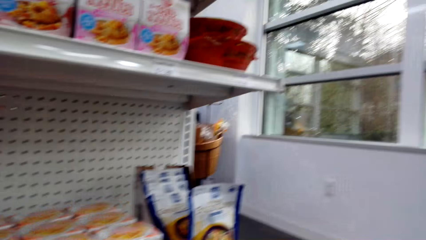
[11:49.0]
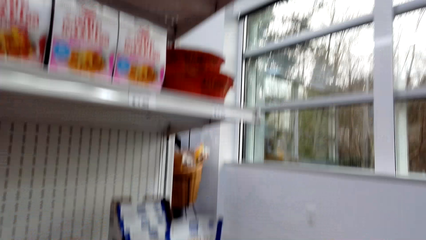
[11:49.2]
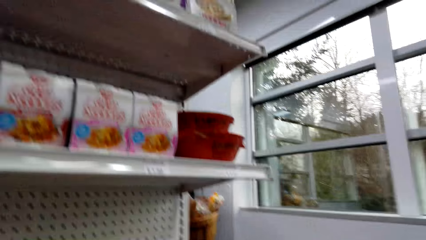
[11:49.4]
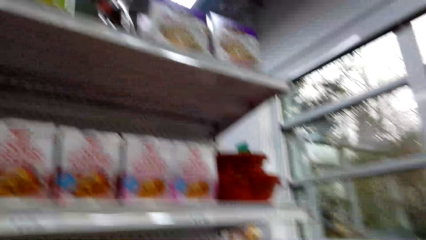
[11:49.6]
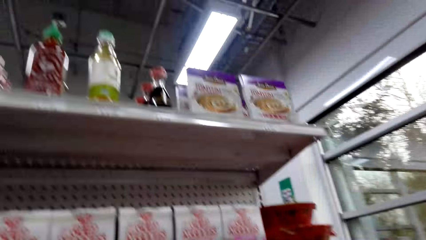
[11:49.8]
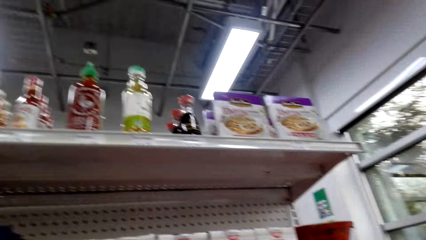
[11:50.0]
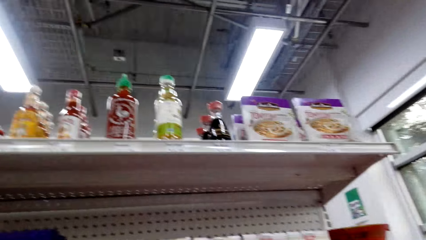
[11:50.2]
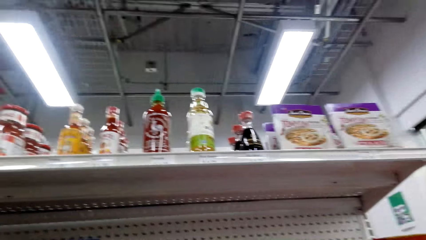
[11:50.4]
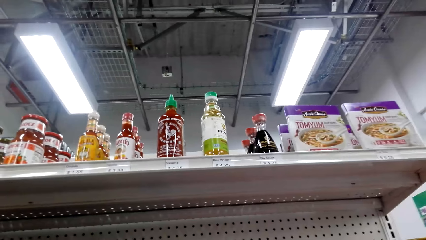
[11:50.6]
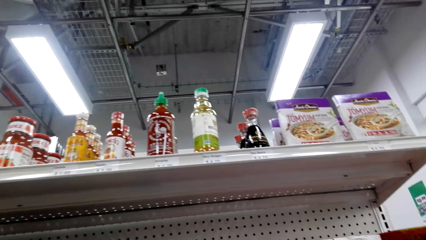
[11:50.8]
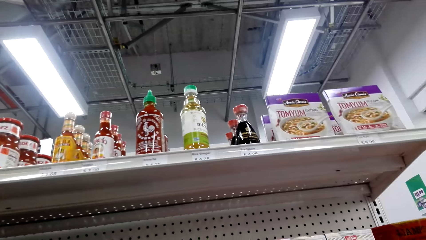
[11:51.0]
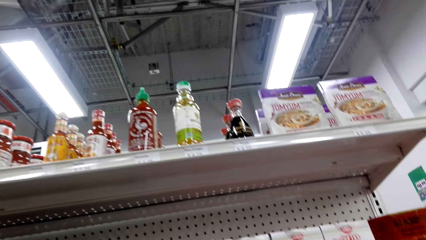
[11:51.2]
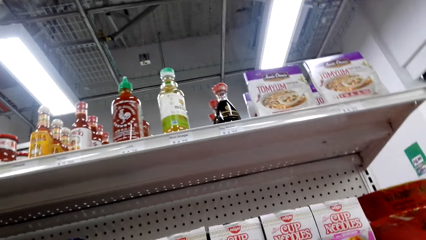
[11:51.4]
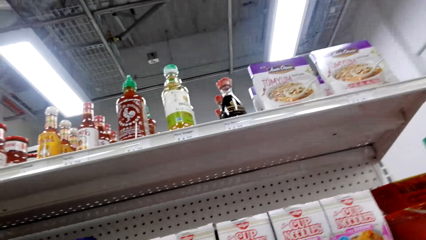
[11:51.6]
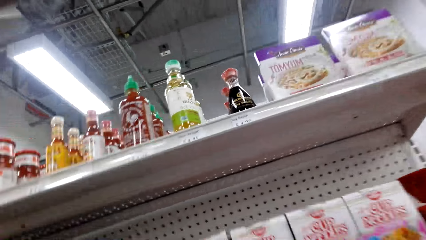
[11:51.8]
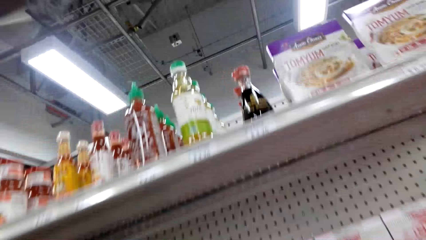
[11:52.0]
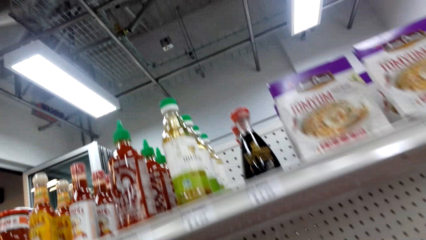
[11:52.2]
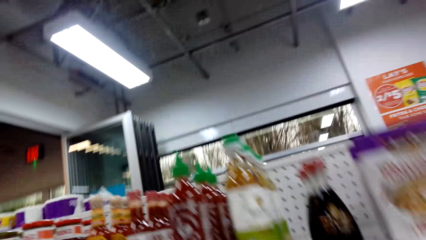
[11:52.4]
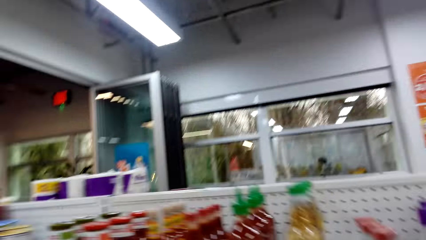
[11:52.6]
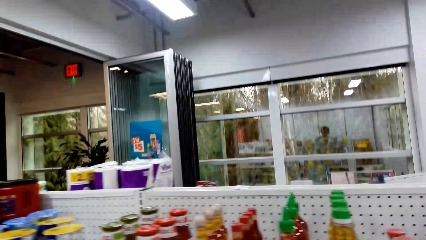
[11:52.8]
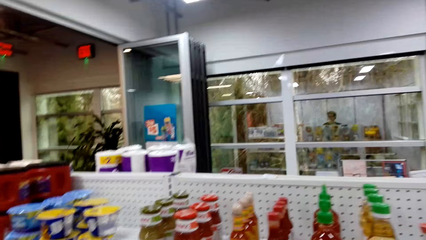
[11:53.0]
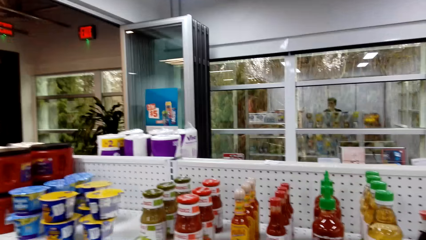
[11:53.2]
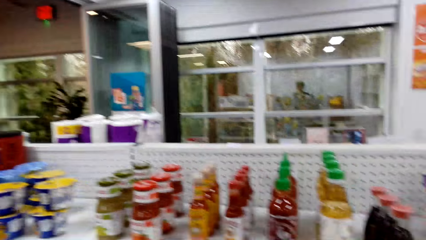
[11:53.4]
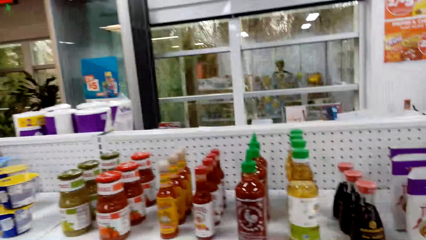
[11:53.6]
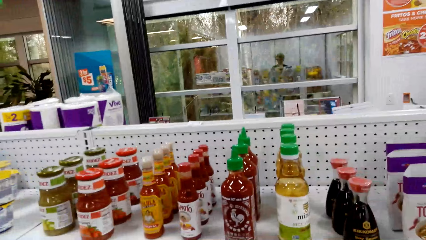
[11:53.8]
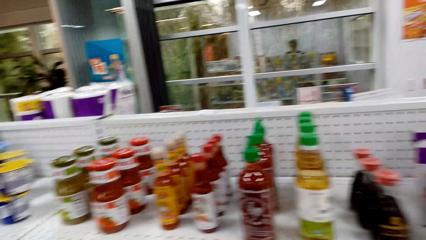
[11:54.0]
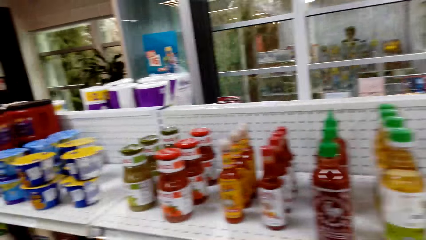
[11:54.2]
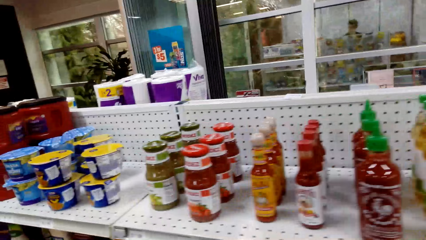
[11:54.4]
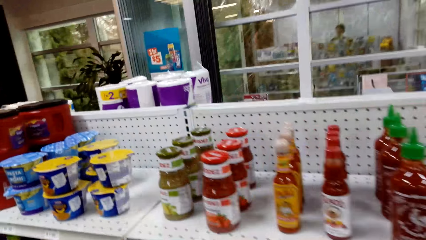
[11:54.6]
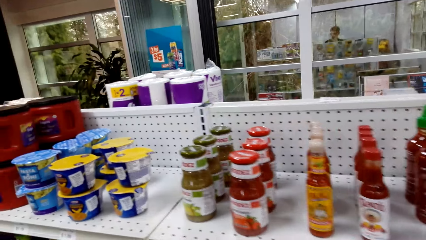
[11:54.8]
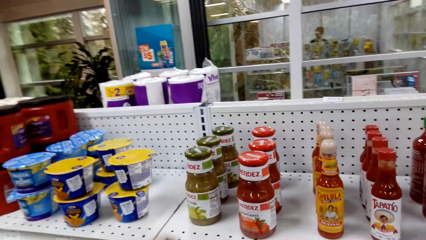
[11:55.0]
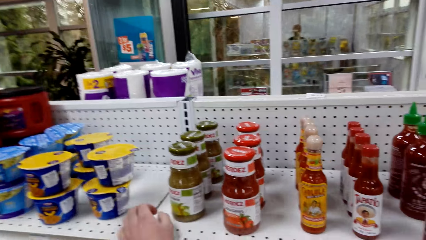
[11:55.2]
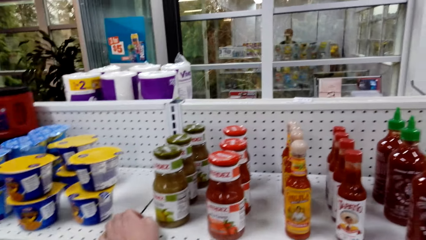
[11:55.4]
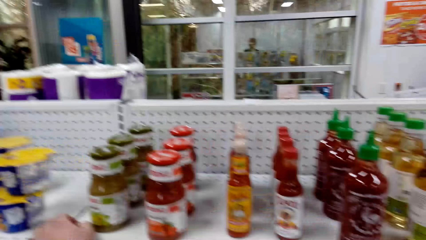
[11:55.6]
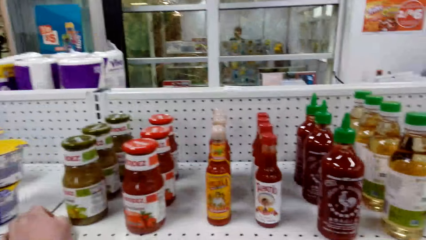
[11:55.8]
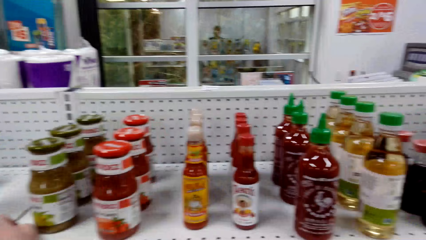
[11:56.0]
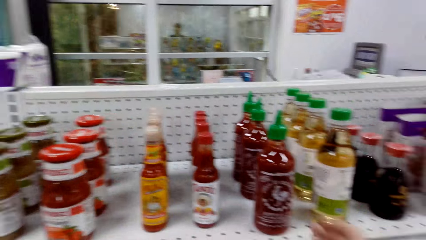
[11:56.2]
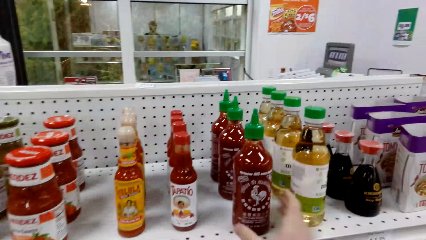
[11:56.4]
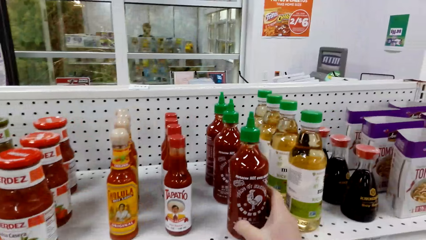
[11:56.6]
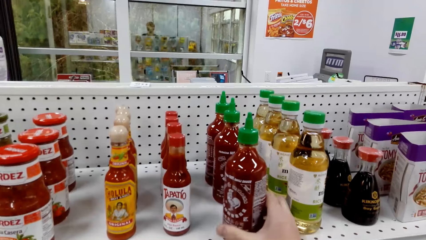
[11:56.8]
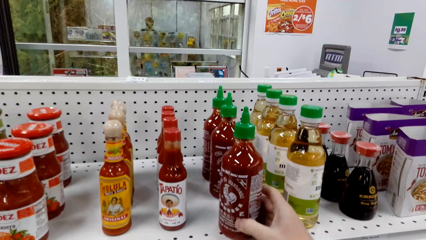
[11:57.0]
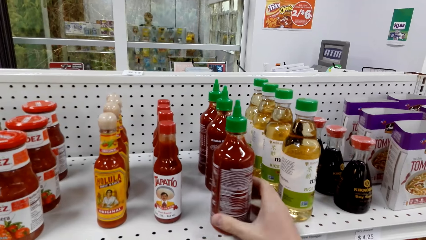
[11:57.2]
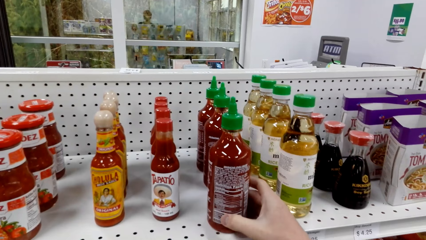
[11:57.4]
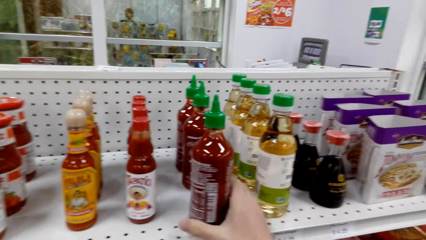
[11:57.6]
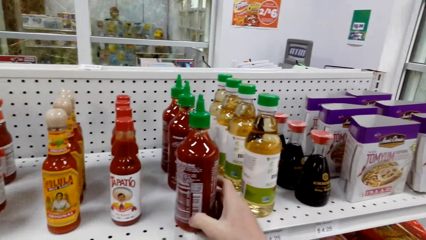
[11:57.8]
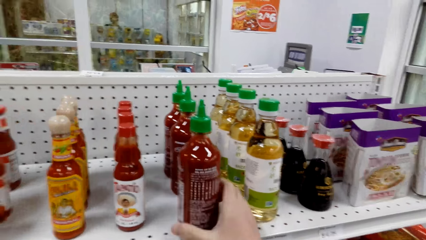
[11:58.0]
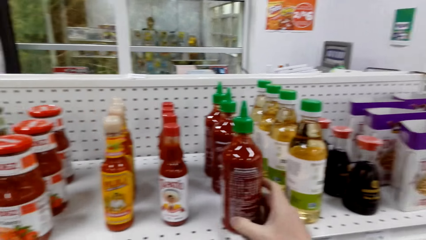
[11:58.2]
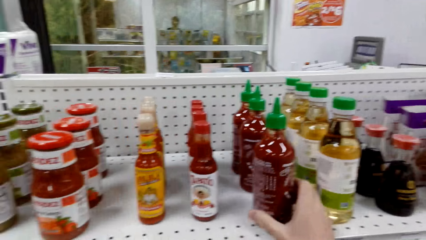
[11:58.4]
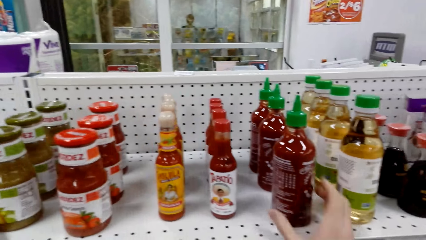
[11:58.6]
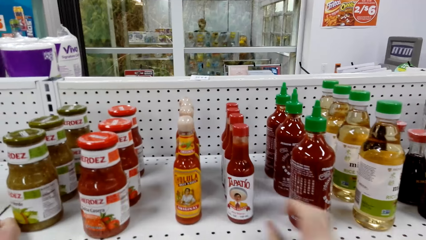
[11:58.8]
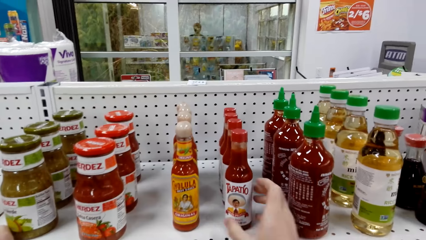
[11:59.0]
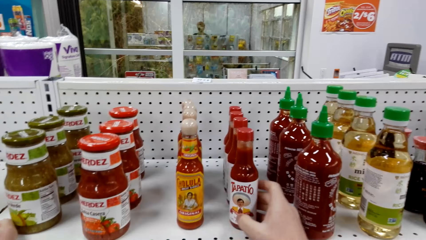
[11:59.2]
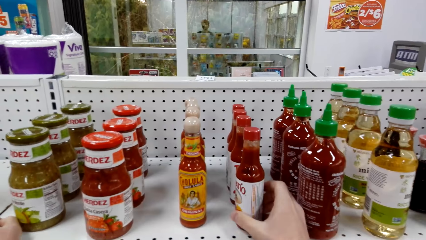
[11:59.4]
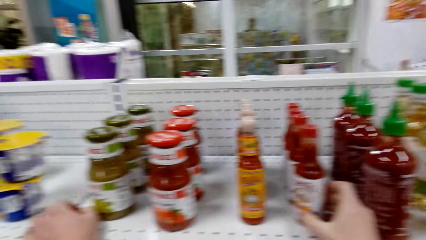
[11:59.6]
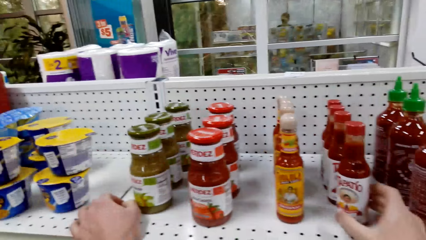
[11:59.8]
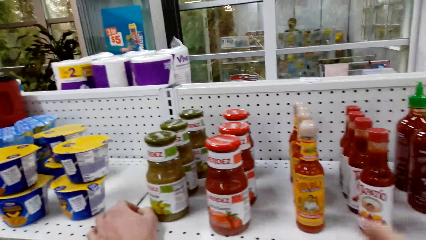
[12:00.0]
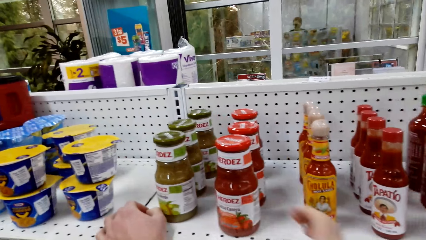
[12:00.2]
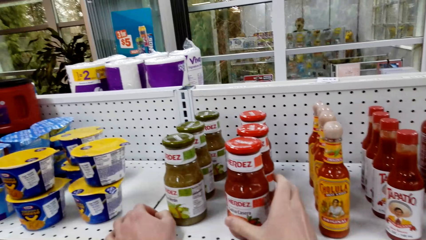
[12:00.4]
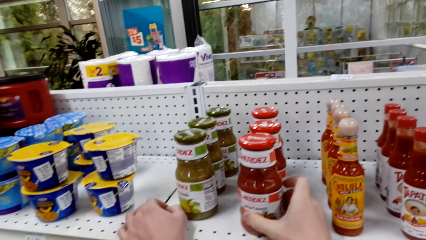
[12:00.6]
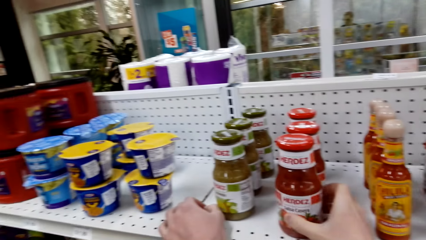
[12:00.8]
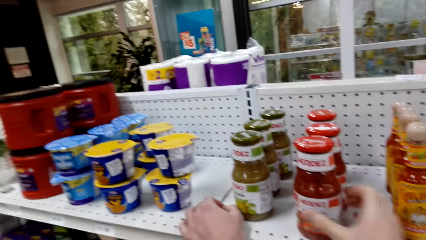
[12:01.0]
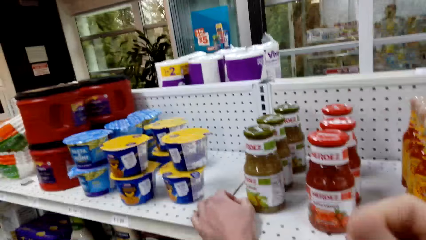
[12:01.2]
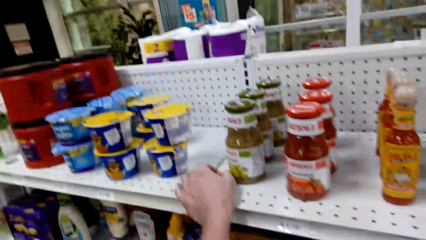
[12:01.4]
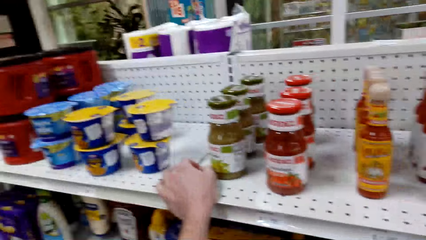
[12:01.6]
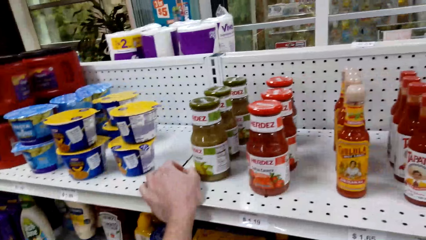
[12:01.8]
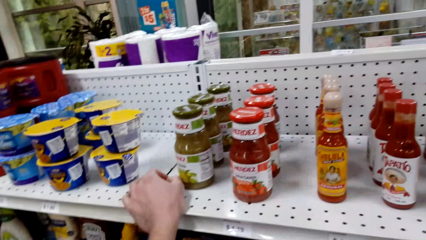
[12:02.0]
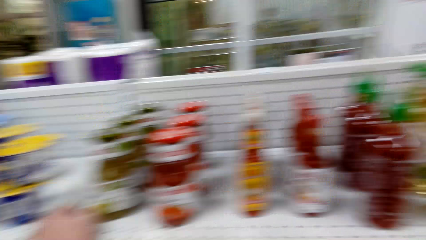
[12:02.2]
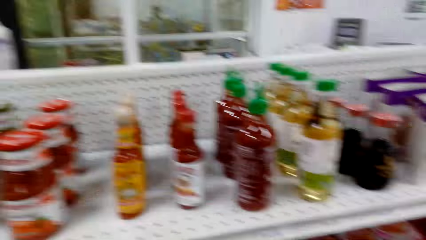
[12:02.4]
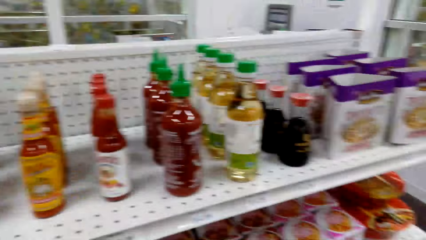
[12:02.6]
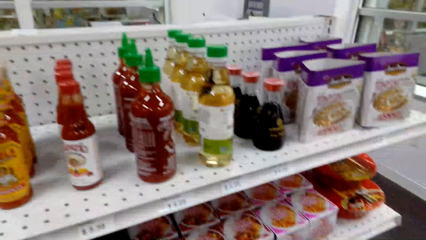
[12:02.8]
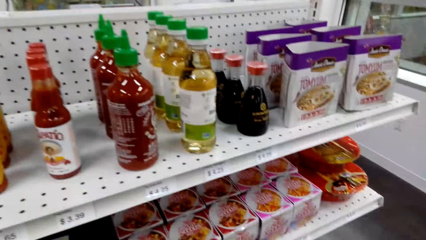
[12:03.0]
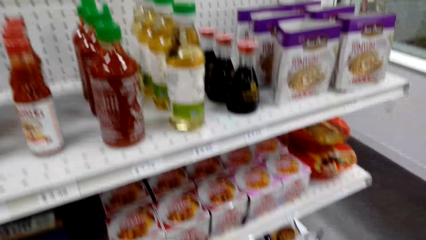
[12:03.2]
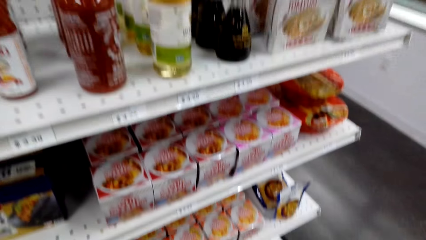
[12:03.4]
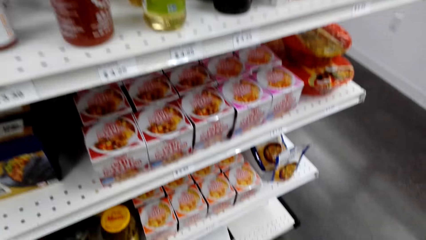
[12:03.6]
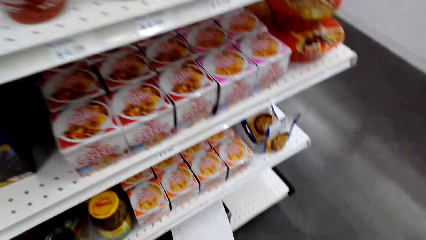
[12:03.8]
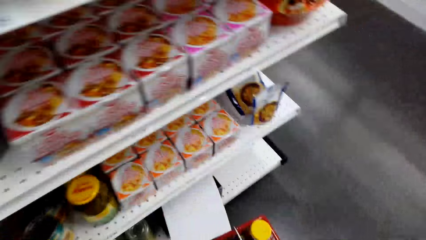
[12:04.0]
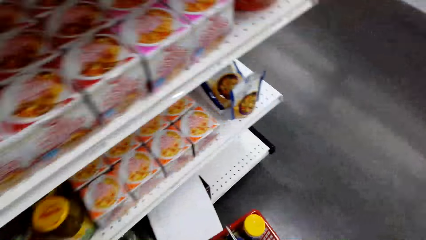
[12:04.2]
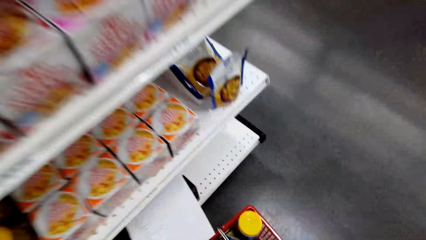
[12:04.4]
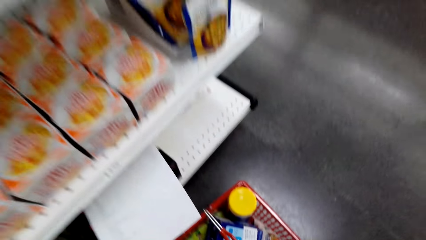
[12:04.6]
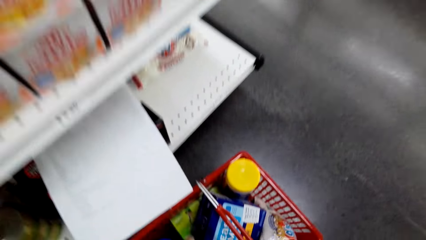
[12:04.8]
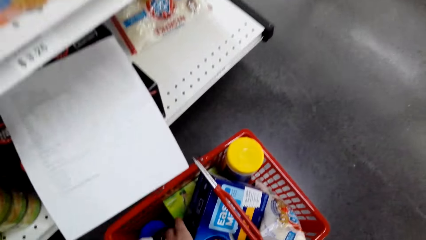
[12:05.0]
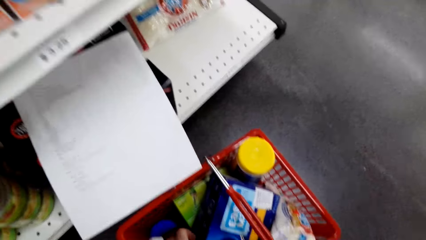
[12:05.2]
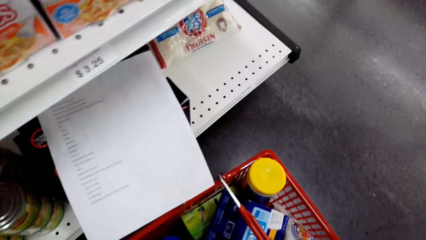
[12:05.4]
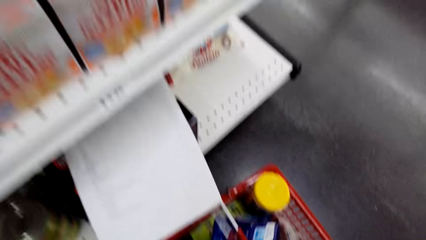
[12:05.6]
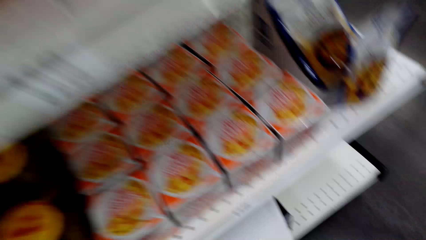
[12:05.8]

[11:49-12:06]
The camera wearer looks around. They move the bottle on the counter. They touch different pastes. They move the bottle on the counter again. They move the bottle on the counter again.
